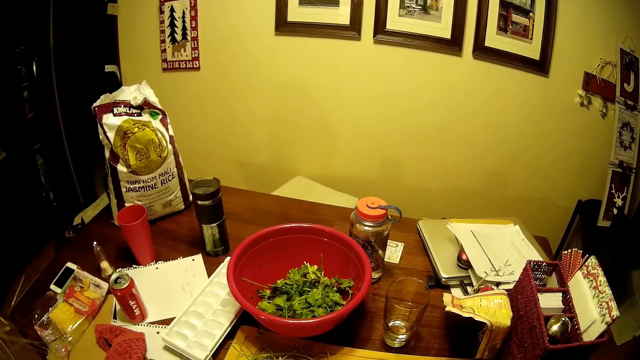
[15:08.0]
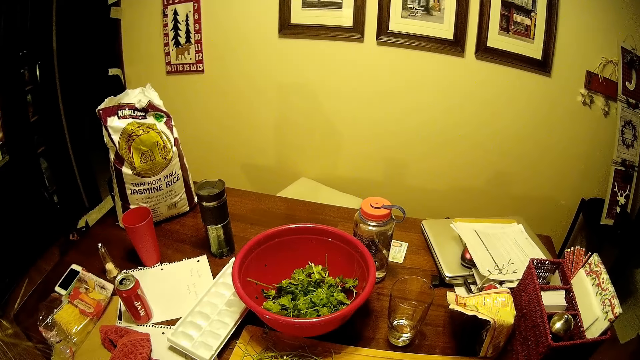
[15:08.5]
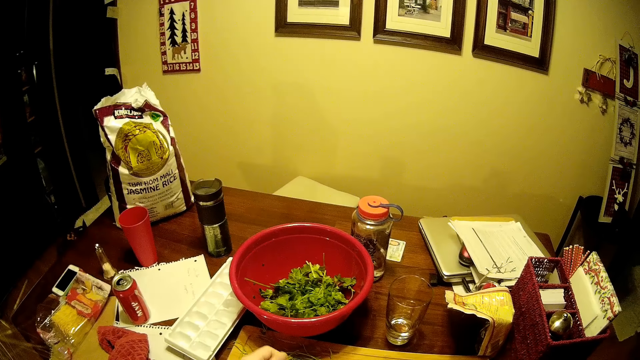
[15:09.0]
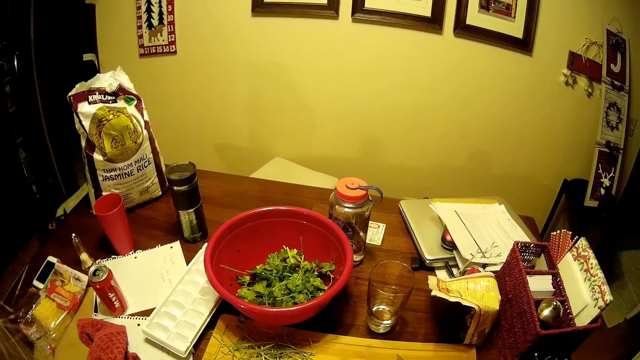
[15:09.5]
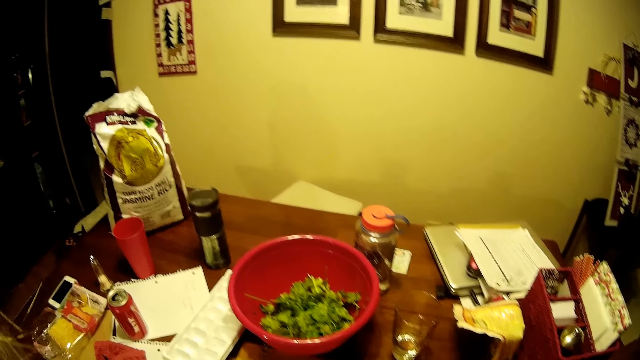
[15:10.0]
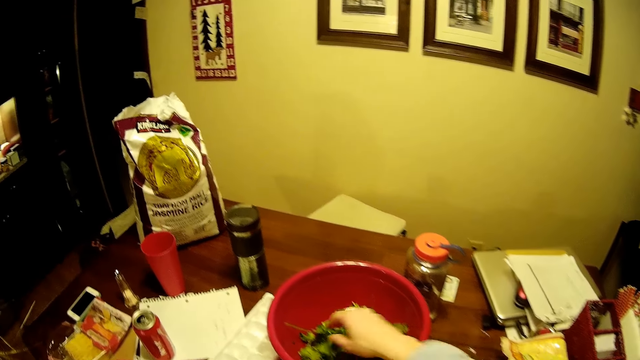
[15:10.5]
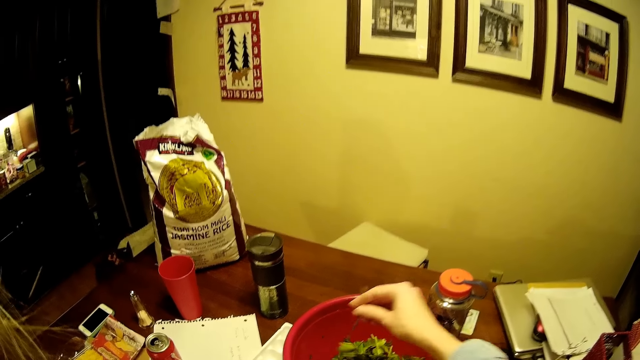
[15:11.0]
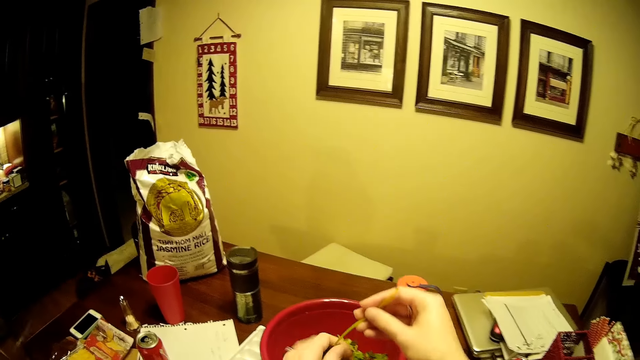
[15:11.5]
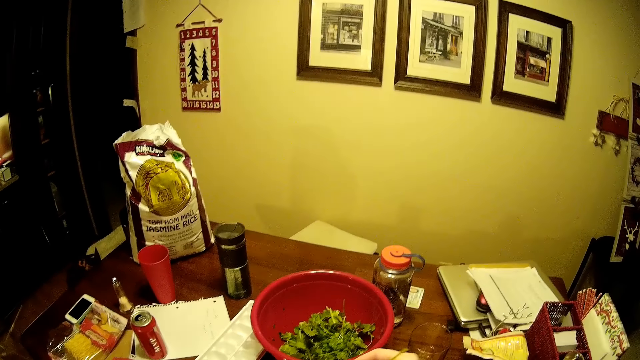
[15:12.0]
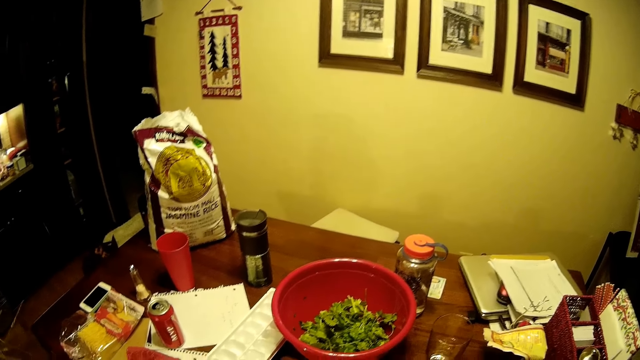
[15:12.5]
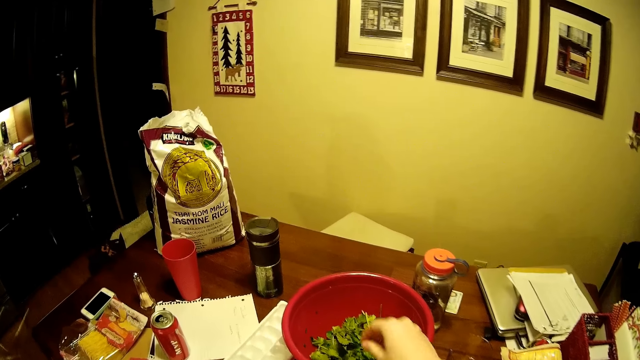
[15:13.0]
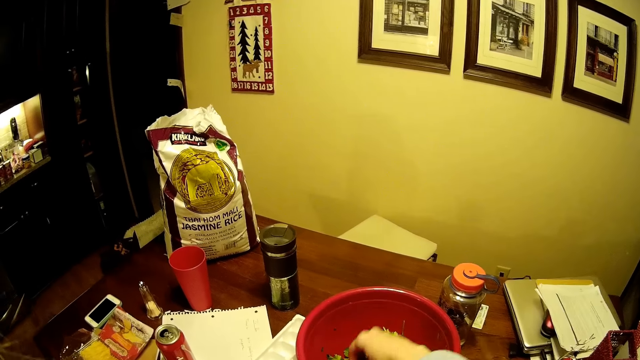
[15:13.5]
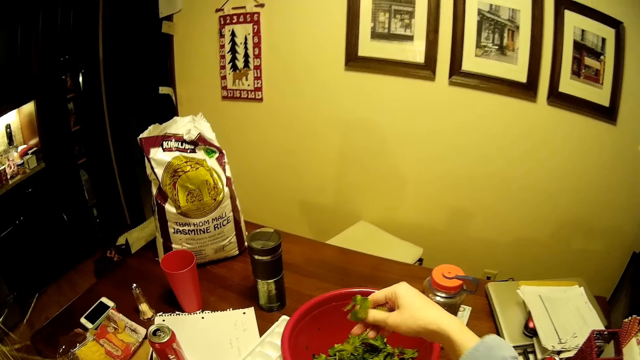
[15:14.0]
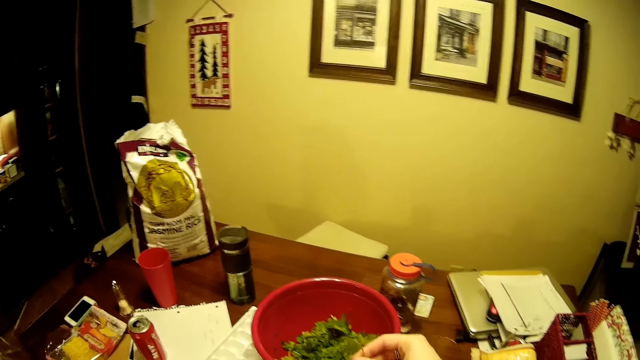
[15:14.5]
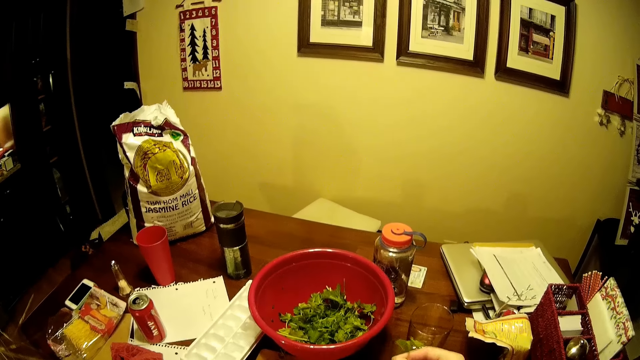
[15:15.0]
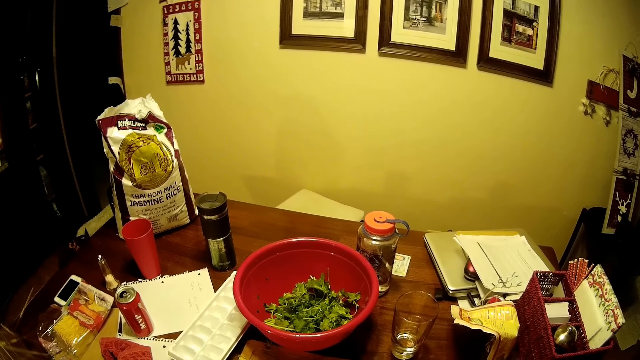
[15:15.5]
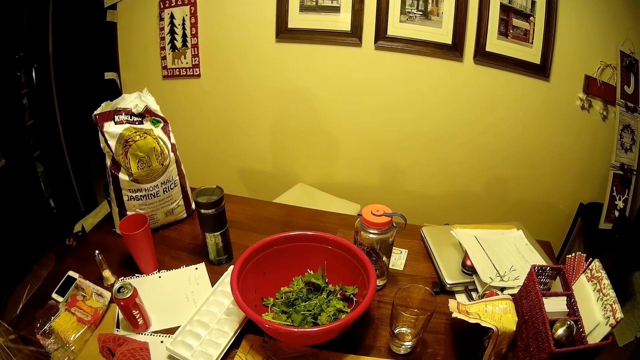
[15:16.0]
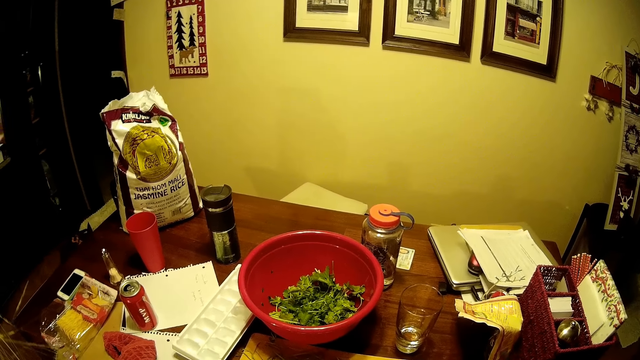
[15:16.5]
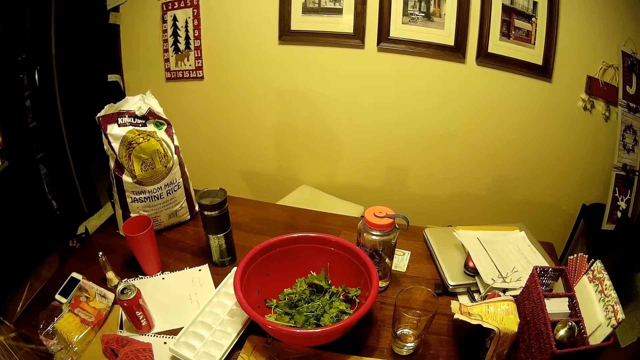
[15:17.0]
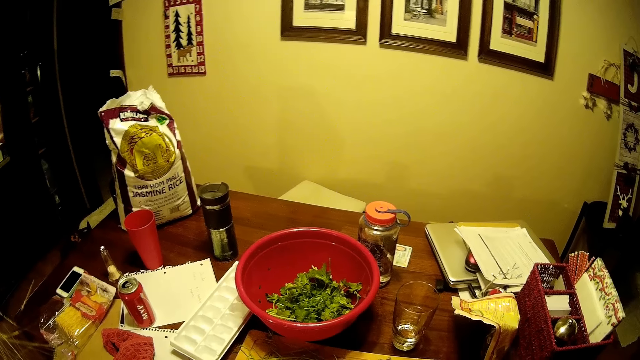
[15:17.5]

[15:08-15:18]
The camera wearer removes something from the vegetables. They pick the vegetables from the basin. They remove something from the vegetables. They pick the vegetables from the basin. They remove something from the vegetables.

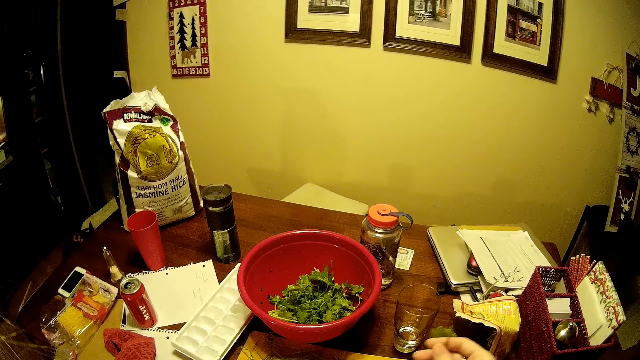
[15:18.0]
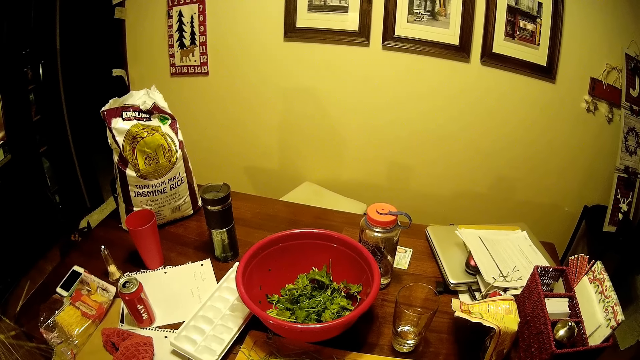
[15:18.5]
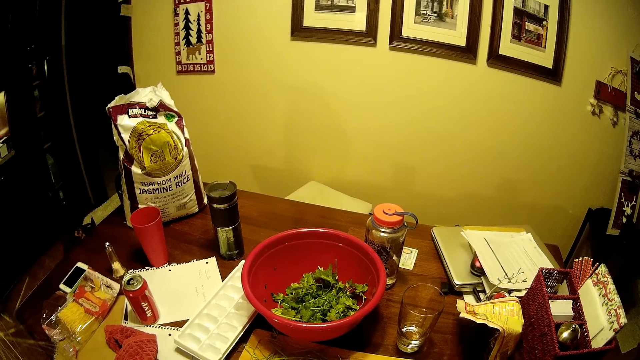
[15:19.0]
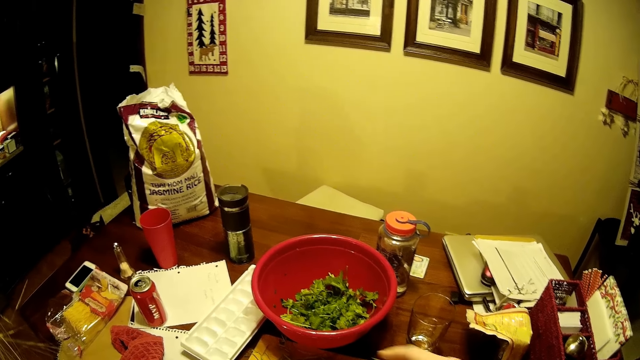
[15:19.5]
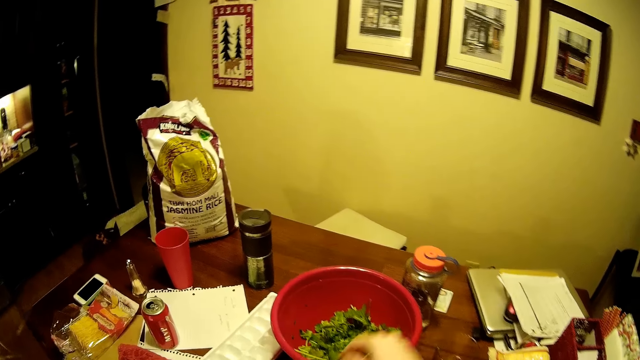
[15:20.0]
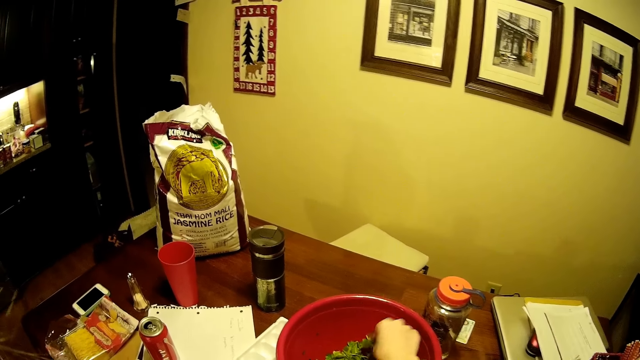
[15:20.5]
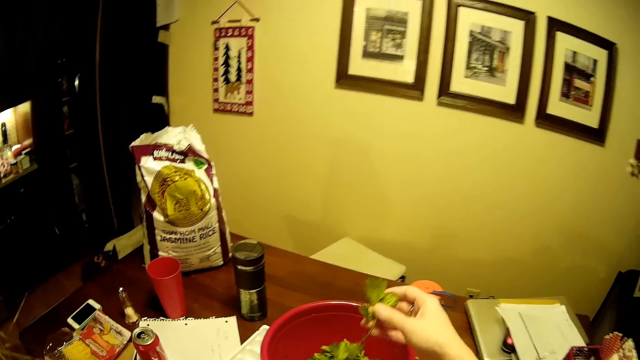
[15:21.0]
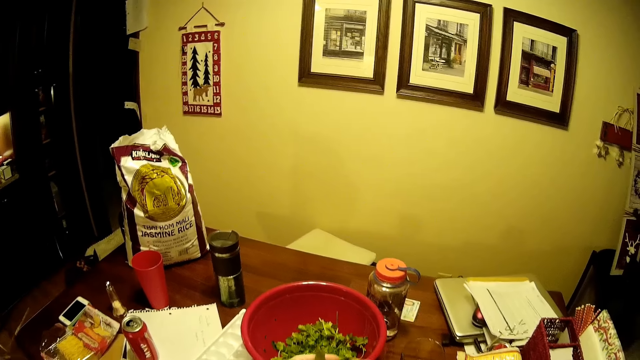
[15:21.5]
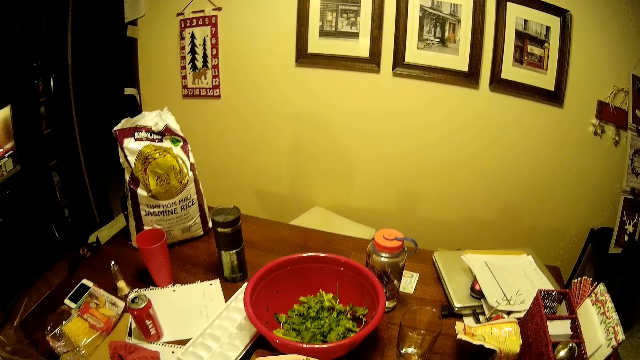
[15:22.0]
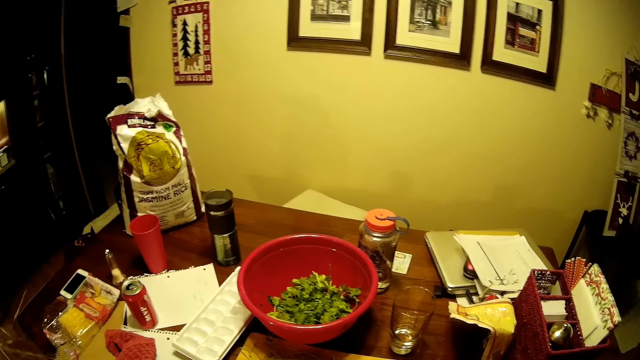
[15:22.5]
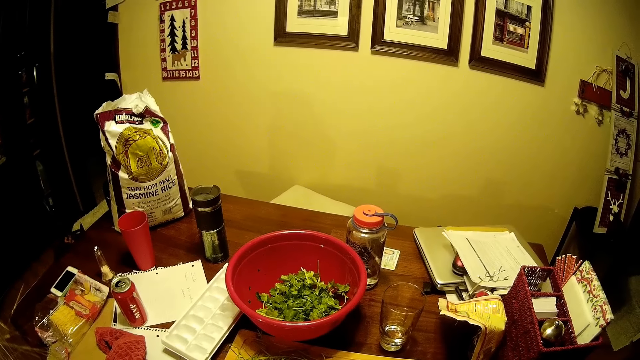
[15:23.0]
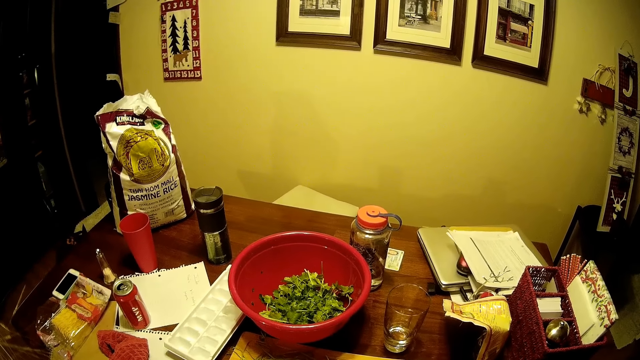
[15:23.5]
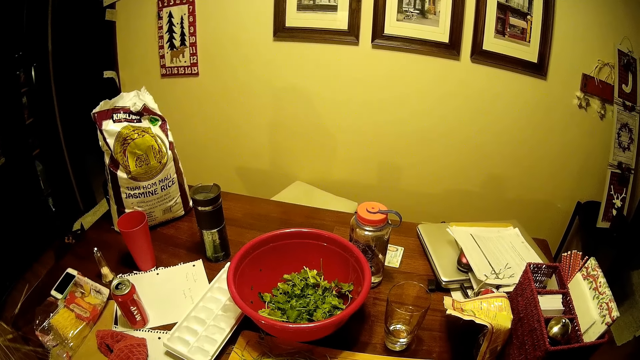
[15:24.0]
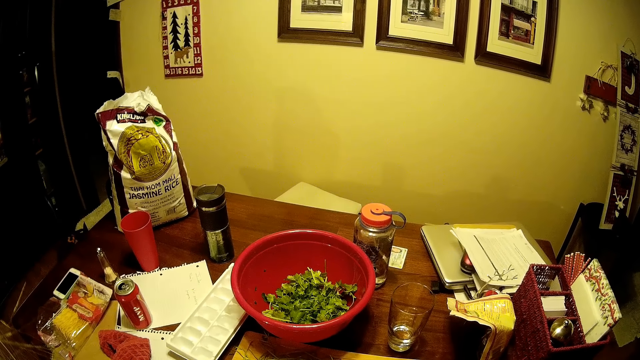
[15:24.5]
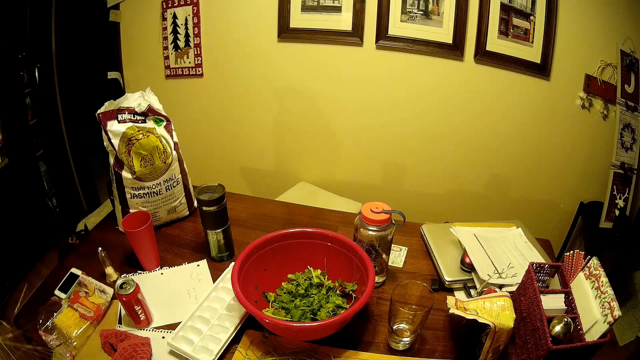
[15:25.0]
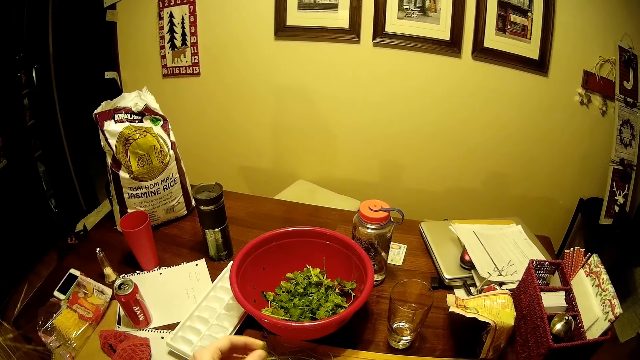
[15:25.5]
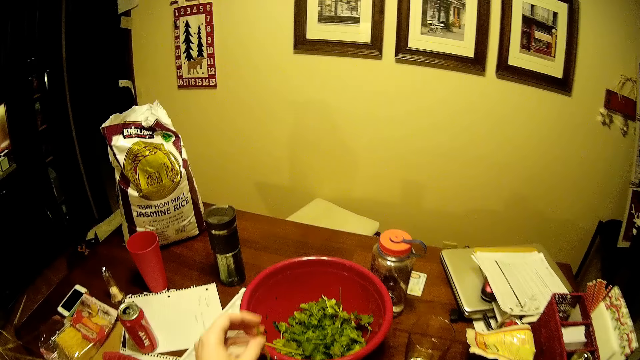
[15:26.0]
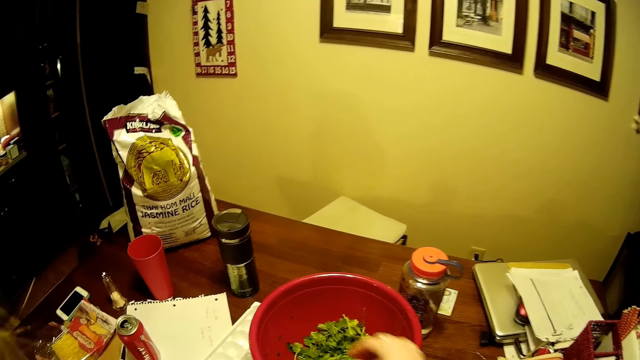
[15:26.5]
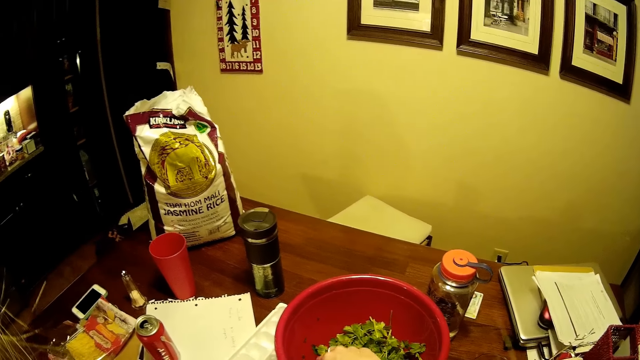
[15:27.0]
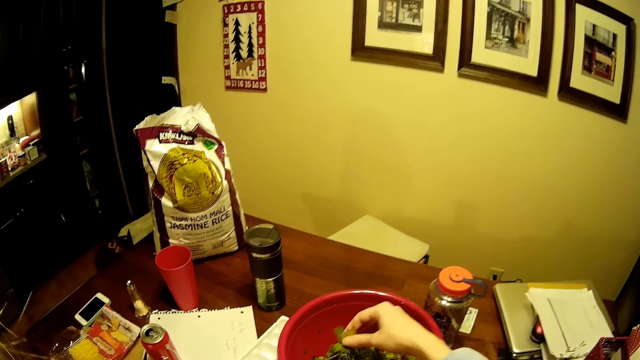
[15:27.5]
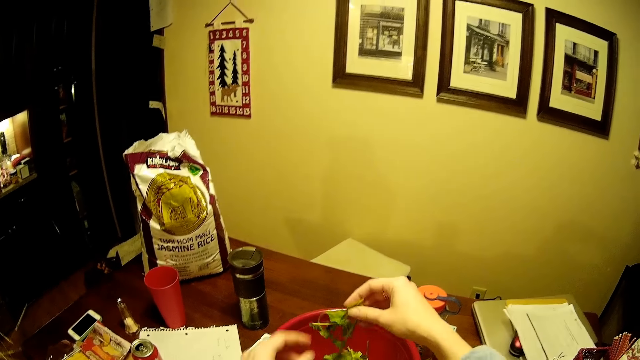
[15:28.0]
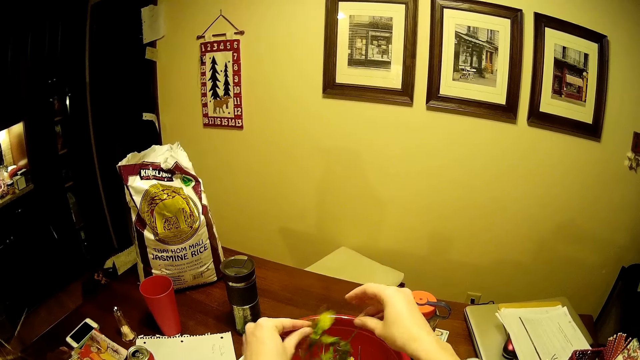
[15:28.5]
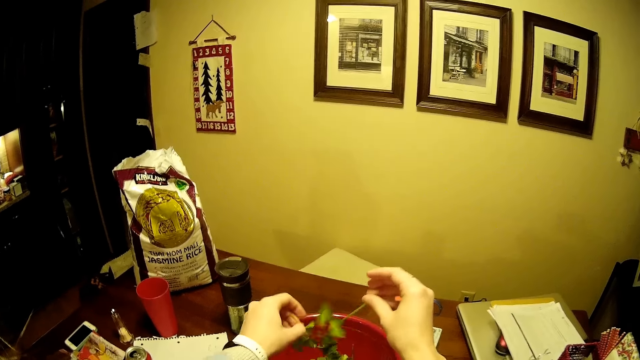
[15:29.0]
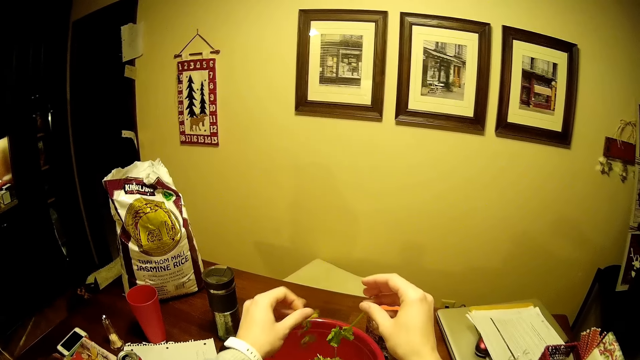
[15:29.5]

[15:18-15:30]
The camera wearer picks vegetables or coriander from the basin. They remove the coriander leaves. They pick the vegetables from the basin.
